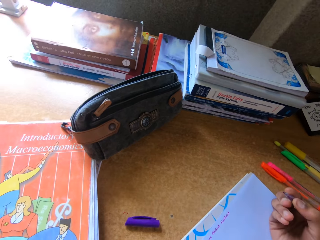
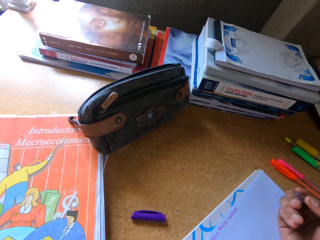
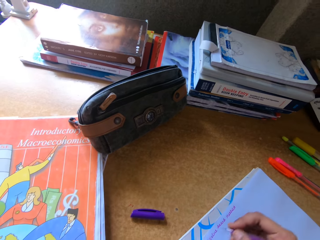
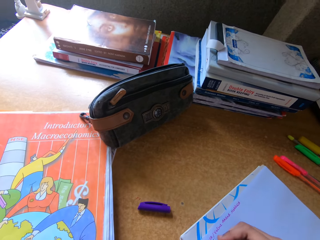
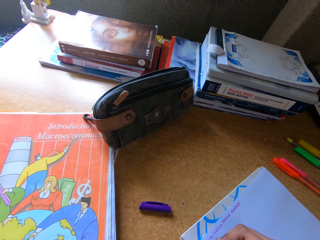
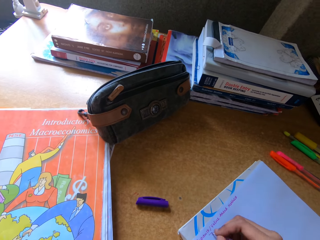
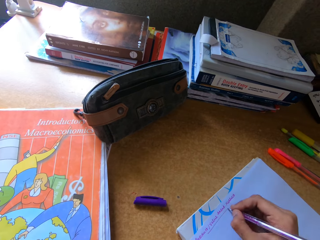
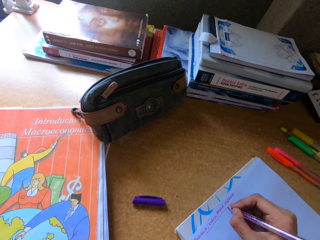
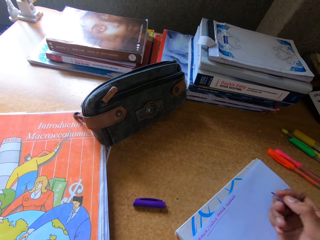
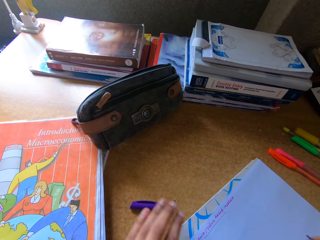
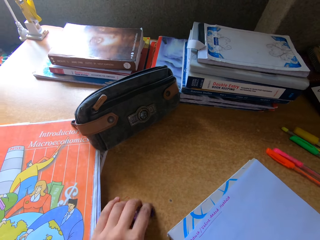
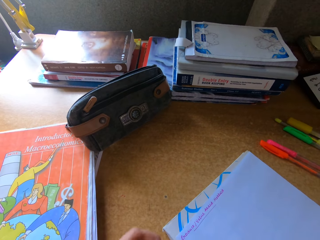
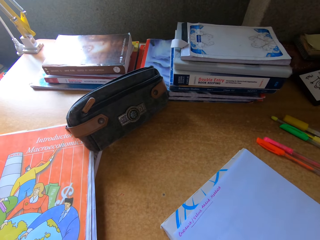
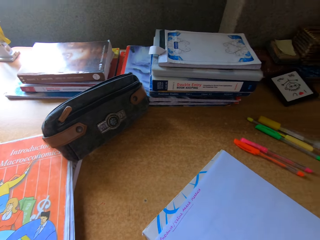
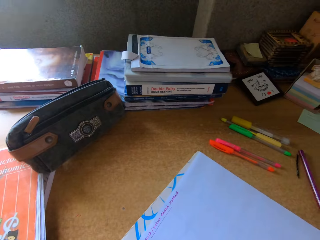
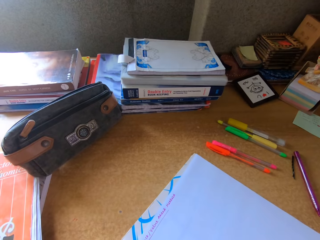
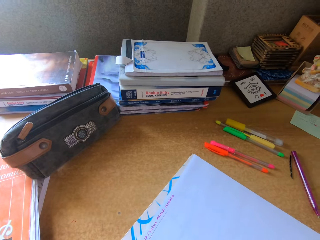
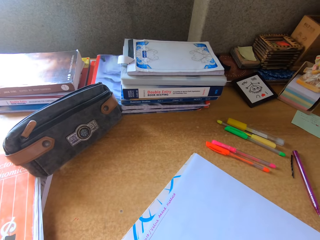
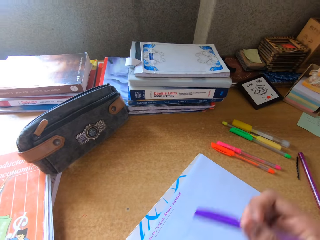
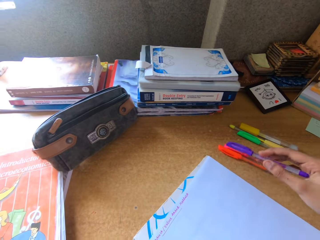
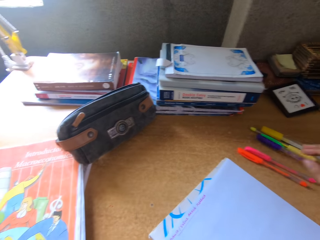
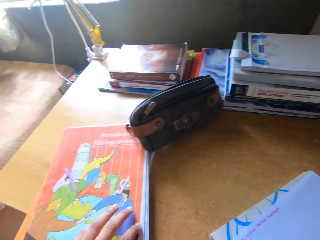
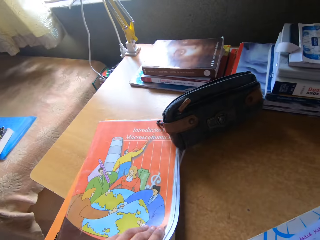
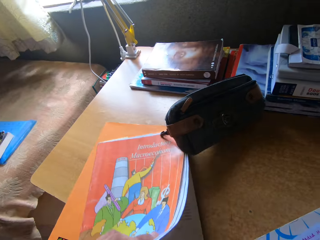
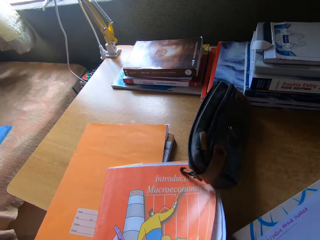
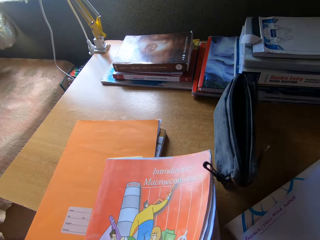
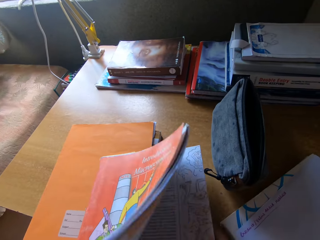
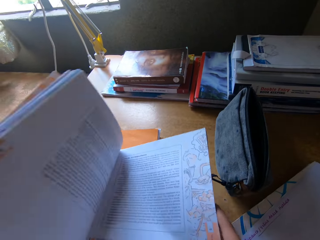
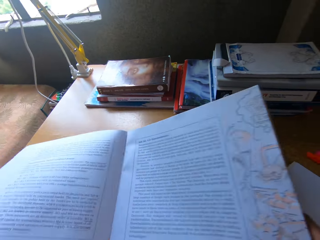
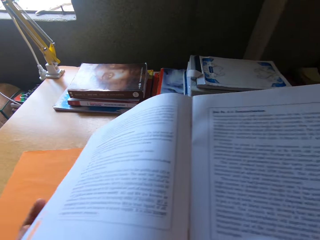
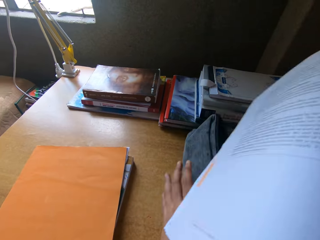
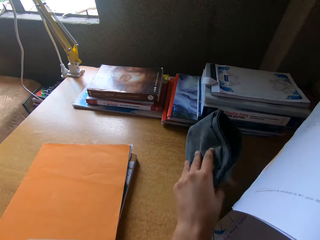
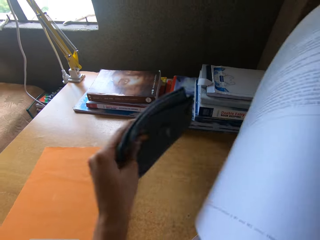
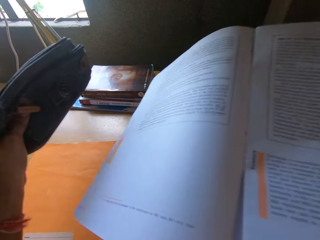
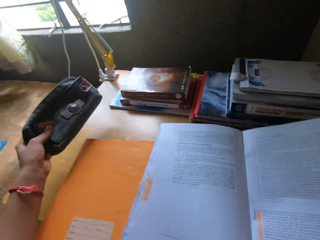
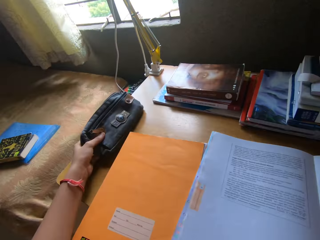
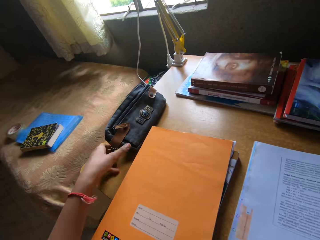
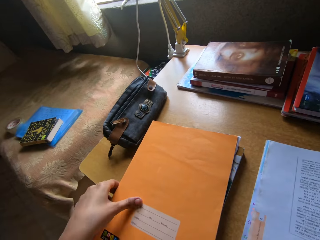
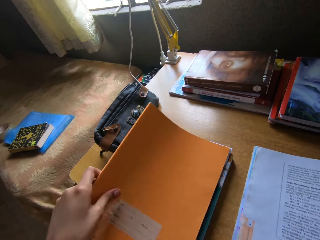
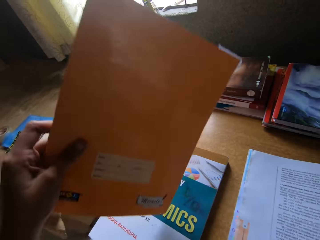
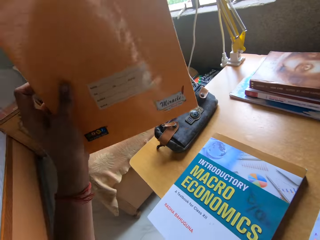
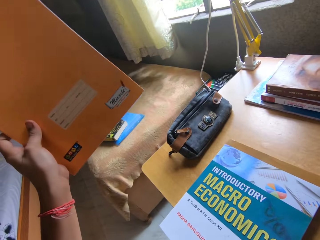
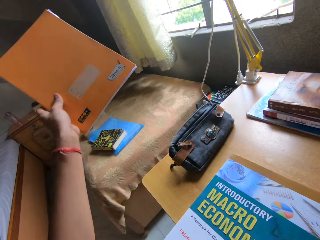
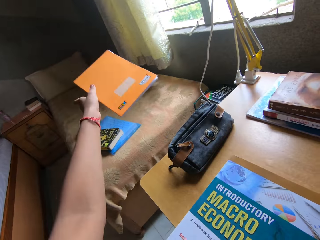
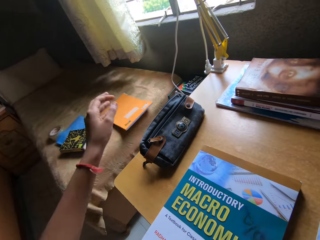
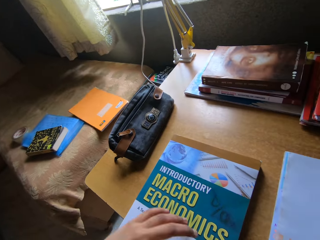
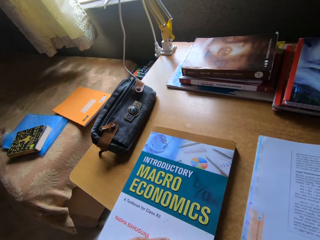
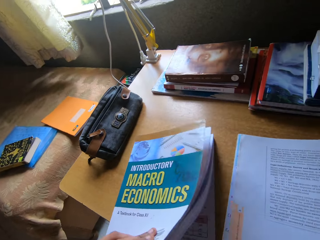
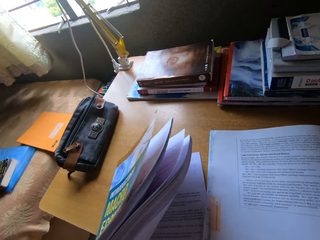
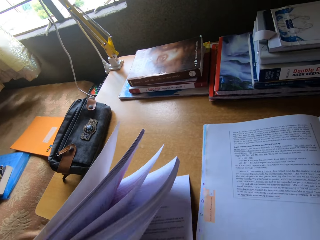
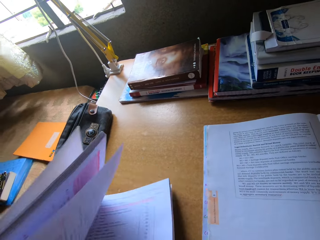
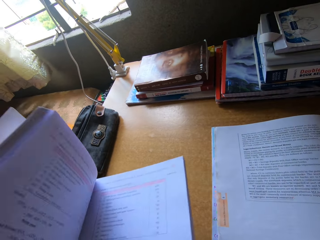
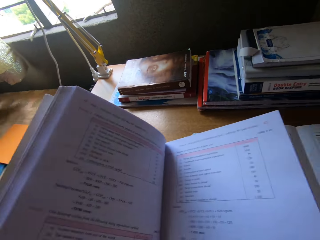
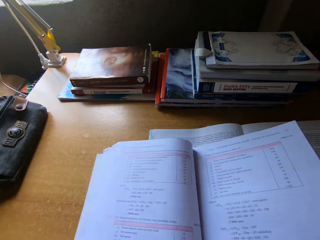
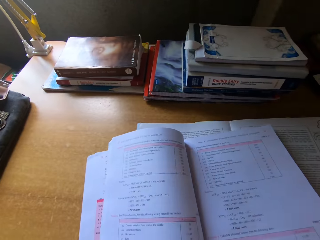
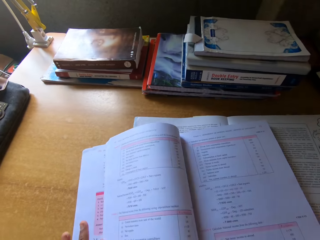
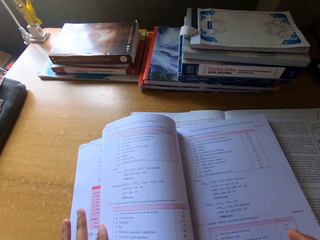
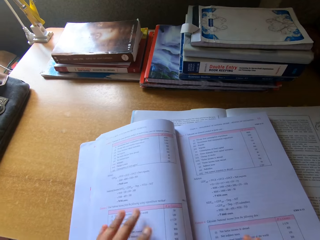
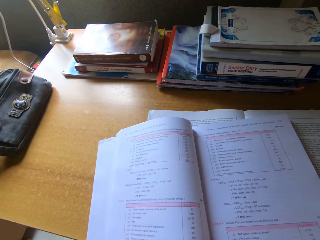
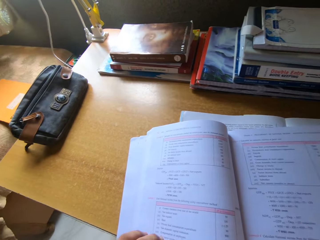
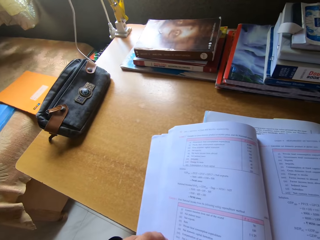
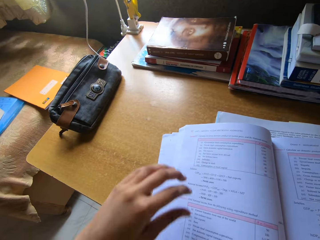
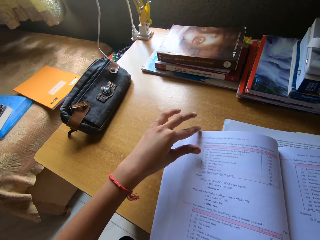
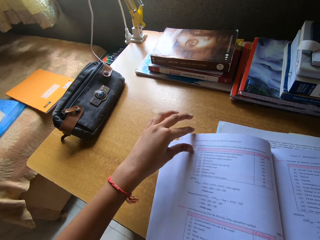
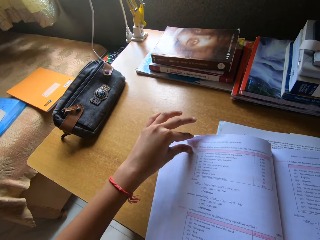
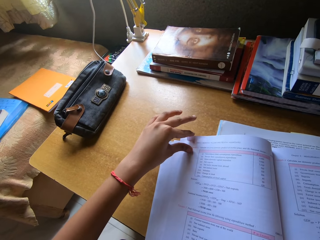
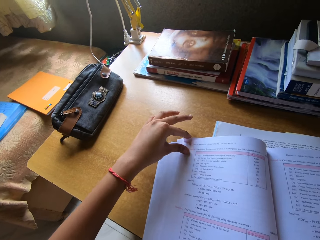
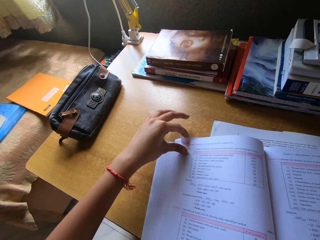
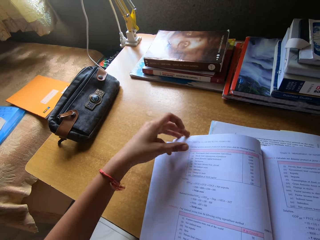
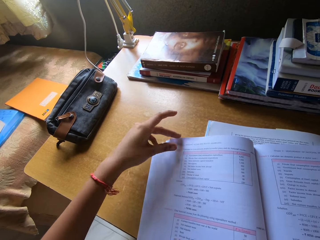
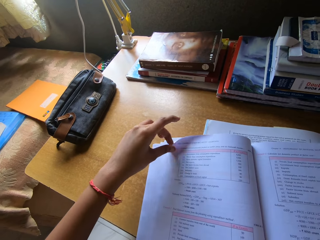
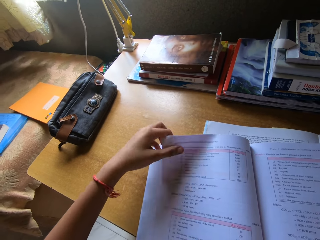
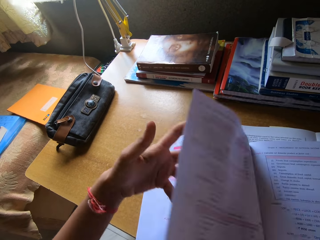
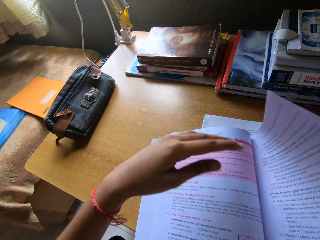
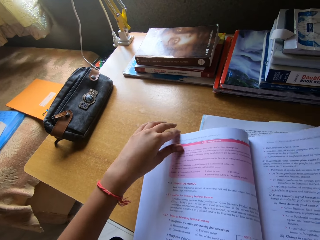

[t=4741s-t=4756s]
The camera wearer puts the blue pen aside on the table. They stare at the paper. They pick up a book and open the book. They move the pen bag aside, pick up the pouch and place the pouch on the table. They place the book on the table and pick up the other book. They throw the book on the bed. They open a book. They place the book on top of the other. They stare at the book. They flip the pages.

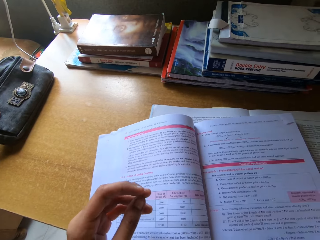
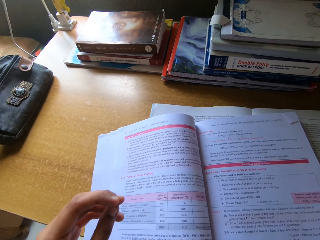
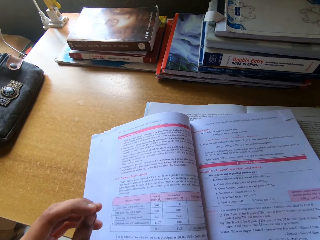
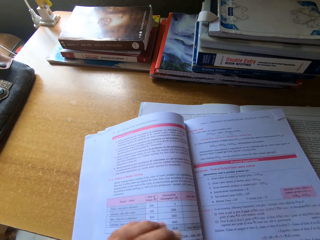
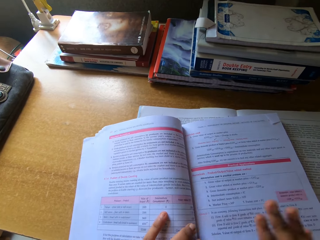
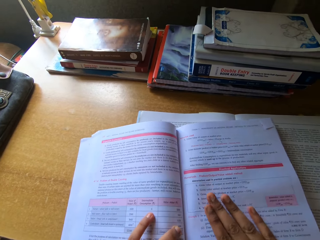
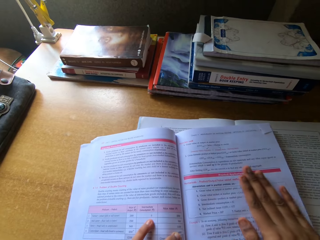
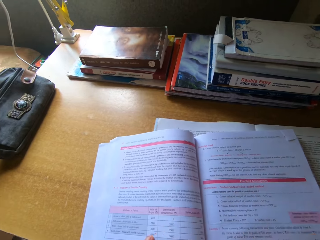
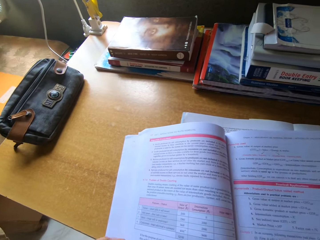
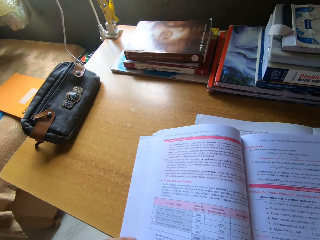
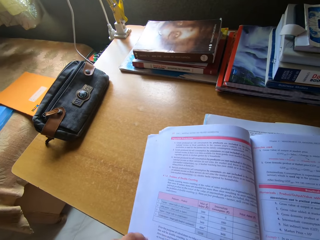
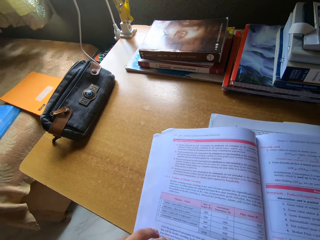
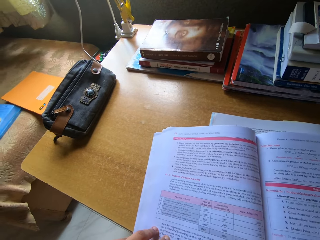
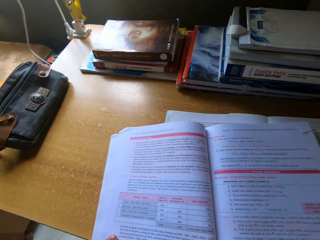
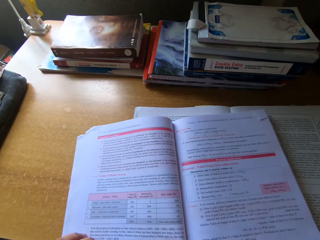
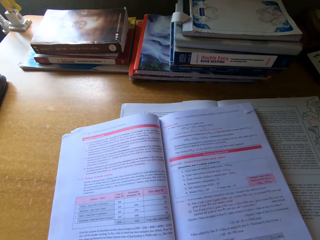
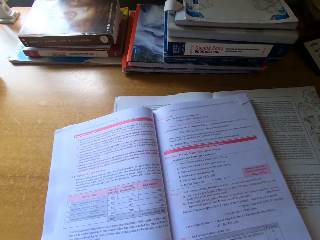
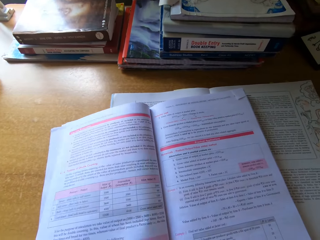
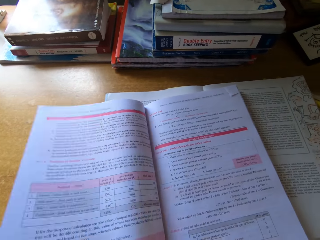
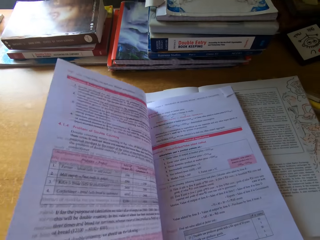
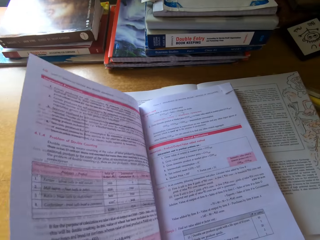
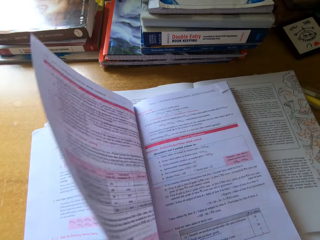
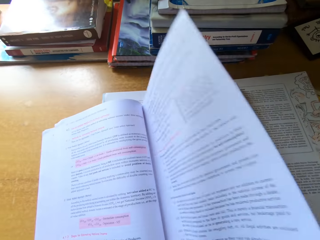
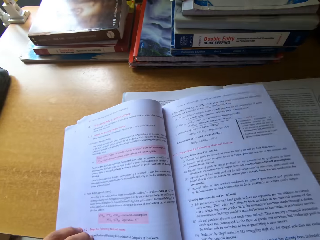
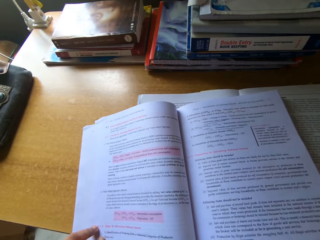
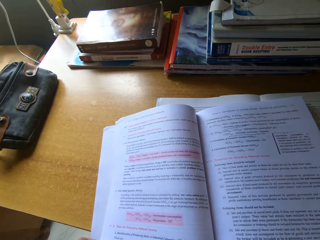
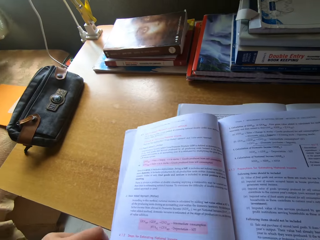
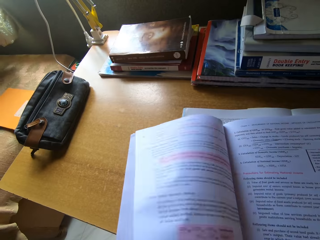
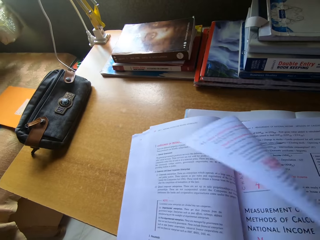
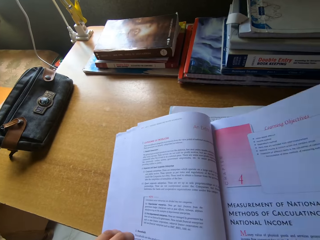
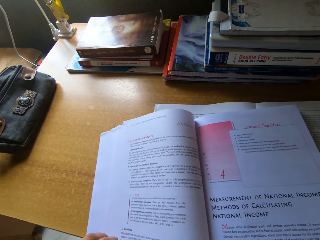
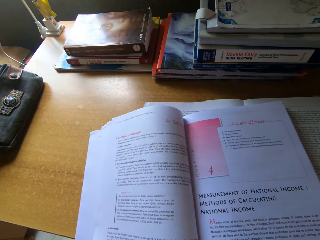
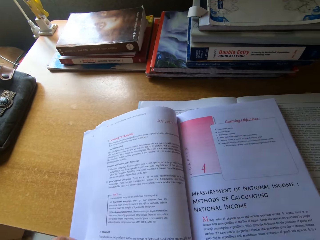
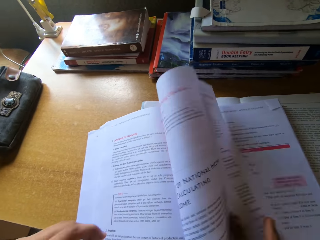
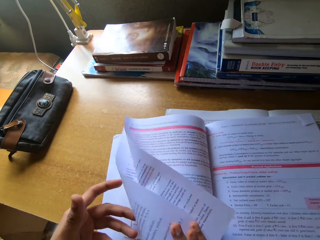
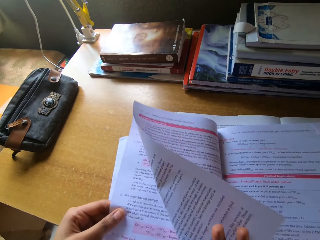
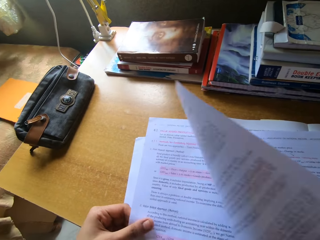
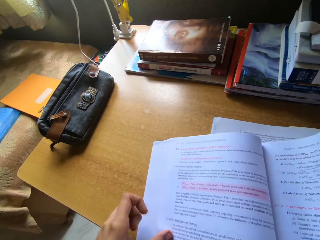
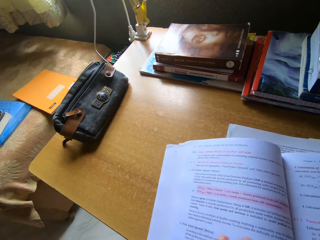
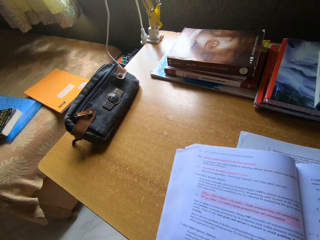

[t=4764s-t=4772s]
The camera wearer stares at the book. They open the page. They open the other page. They open the other page again.
